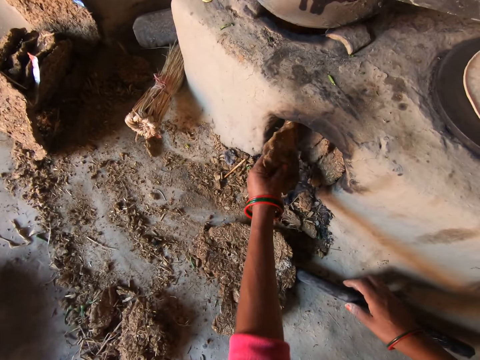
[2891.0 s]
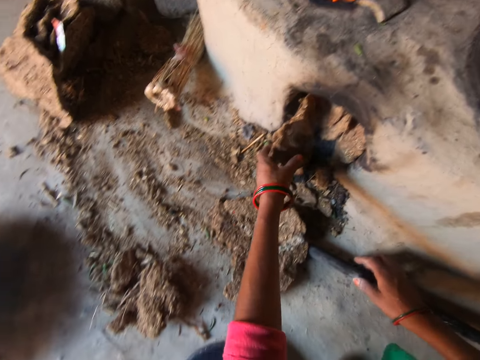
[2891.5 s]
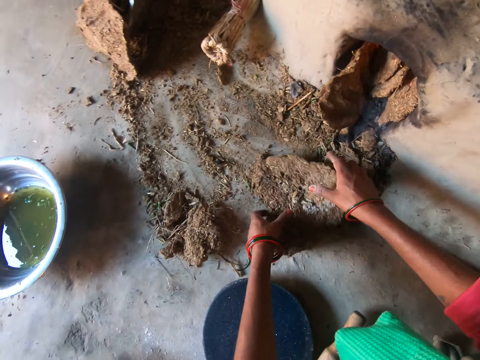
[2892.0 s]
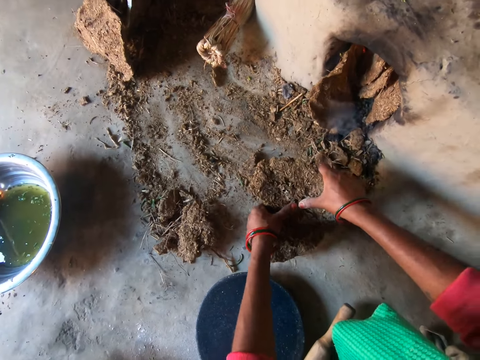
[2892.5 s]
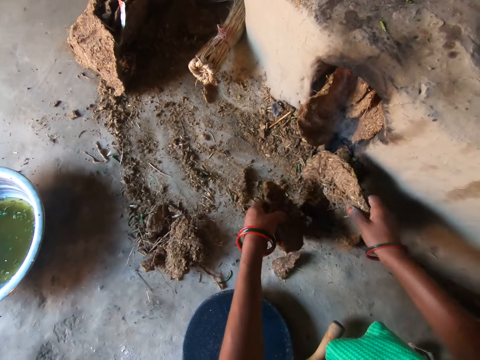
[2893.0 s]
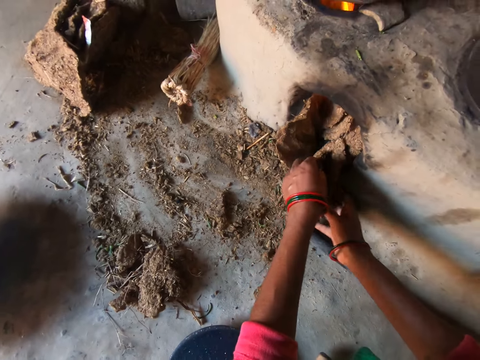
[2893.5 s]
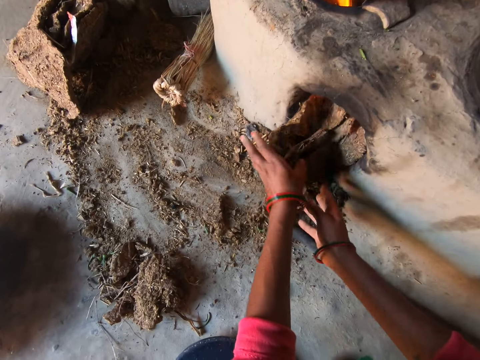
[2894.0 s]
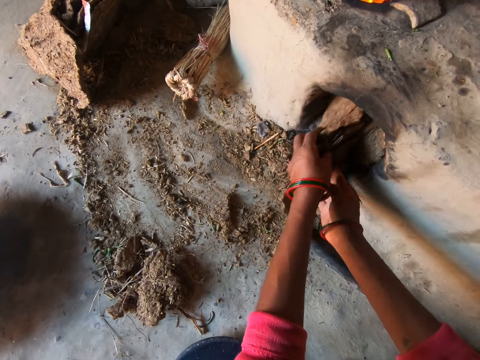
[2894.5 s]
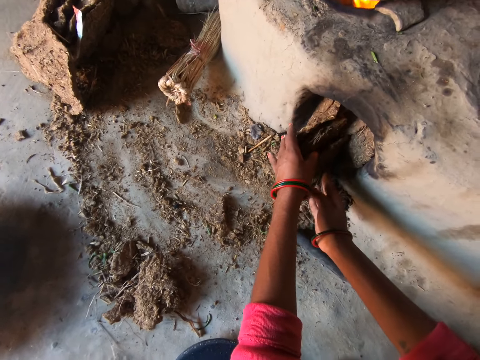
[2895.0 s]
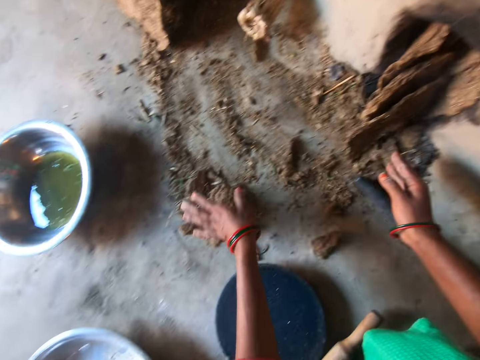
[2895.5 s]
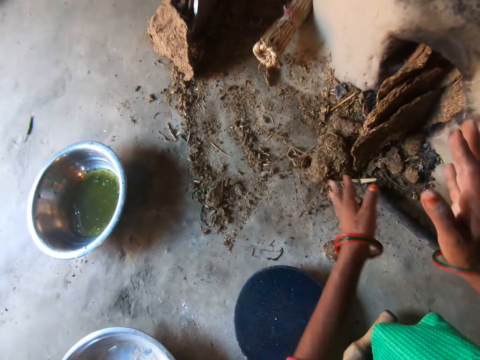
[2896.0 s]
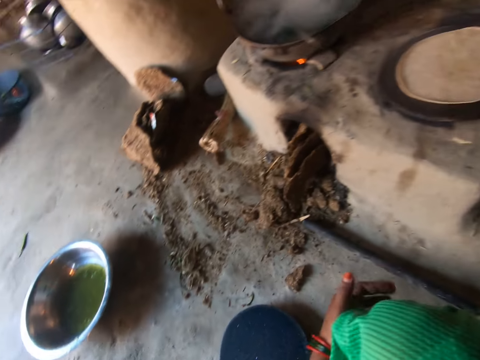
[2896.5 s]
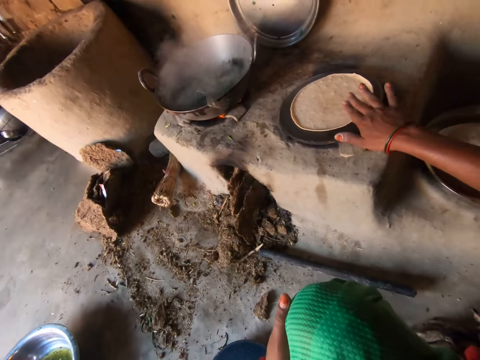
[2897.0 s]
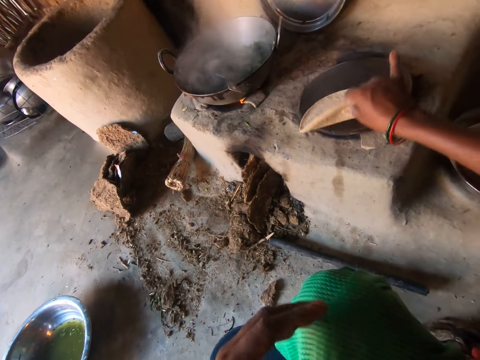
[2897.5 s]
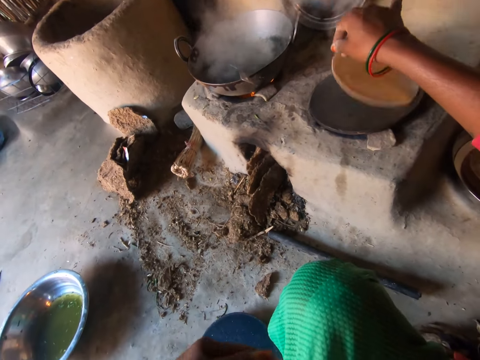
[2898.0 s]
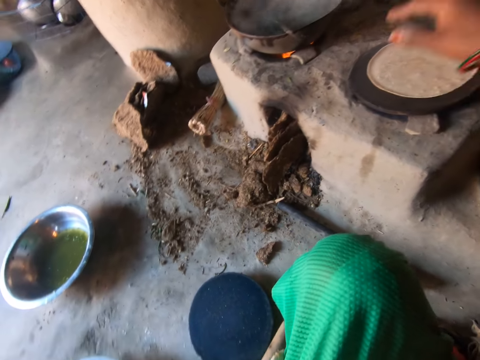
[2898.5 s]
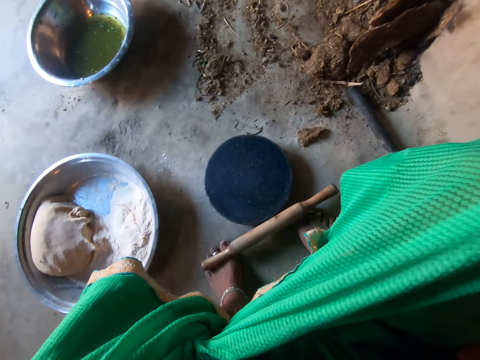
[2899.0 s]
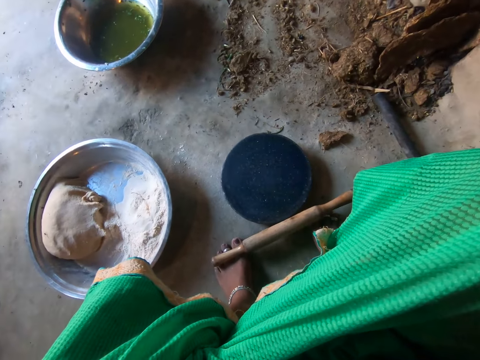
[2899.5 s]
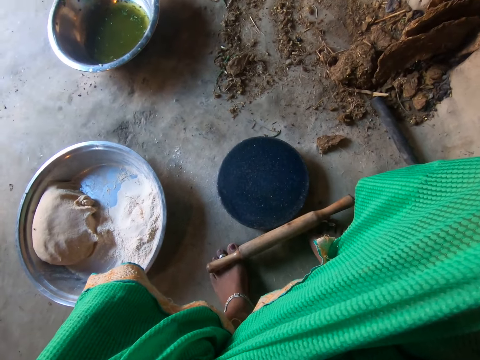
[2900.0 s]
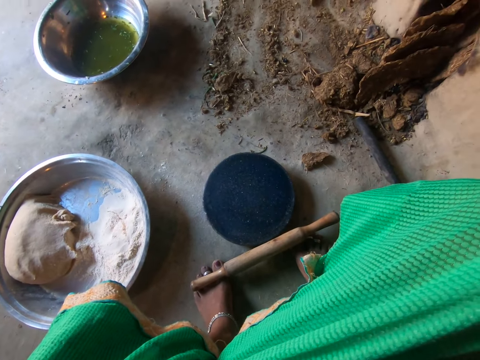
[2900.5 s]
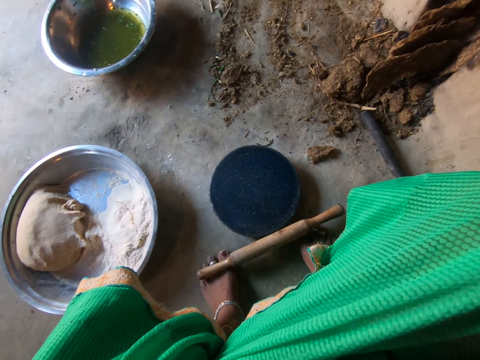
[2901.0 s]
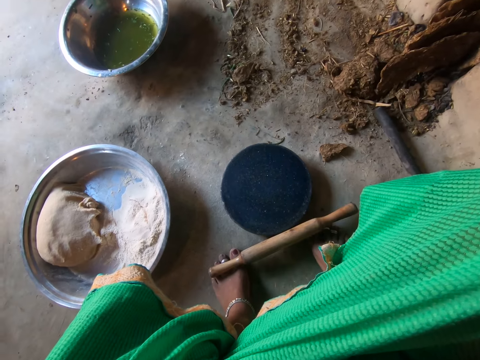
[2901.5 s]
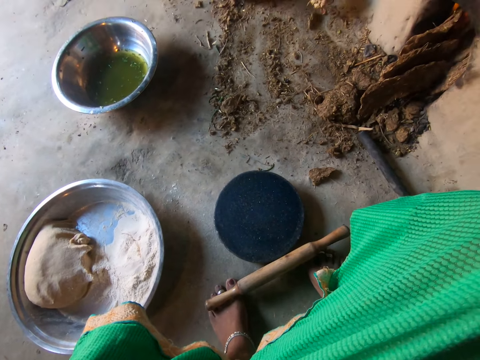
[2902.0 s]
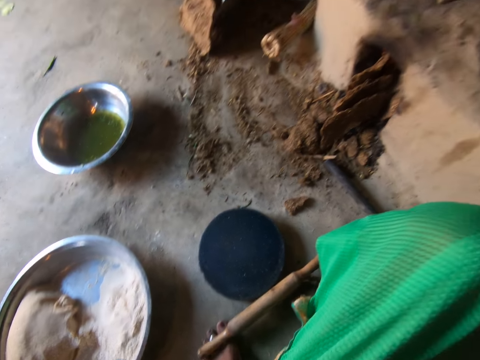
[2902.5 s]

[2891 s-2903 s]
The camera wearer touches a stick on the floor with her right hand. She pushes mud in a stove. She carries a firewood on the floor with both hands. She breaks the firewood into two. She picks the mud. She puts the firewood in the stove. She pushes the mud in the stove. She moves the firewood closer to the stove with her left hand. She pushes the mud. She adjusts the chapati on the pan with her right hand. She turns a flatbread.

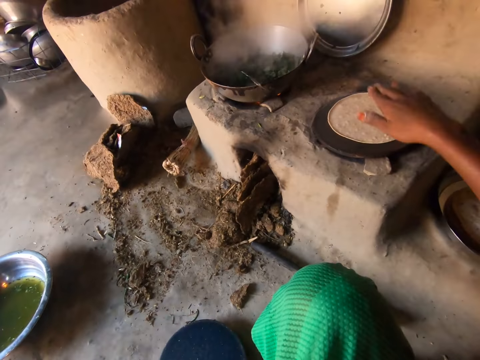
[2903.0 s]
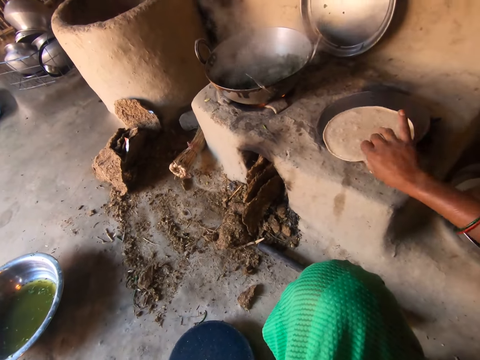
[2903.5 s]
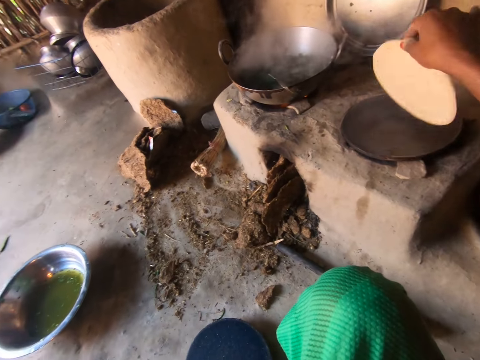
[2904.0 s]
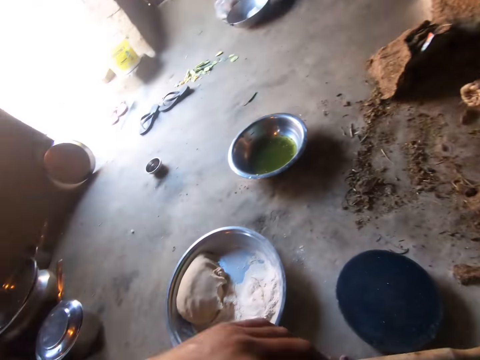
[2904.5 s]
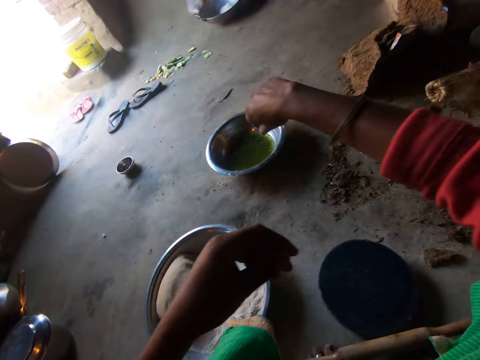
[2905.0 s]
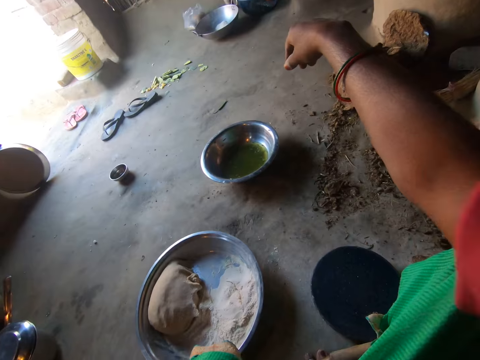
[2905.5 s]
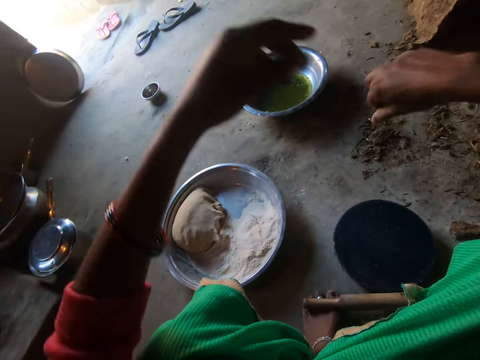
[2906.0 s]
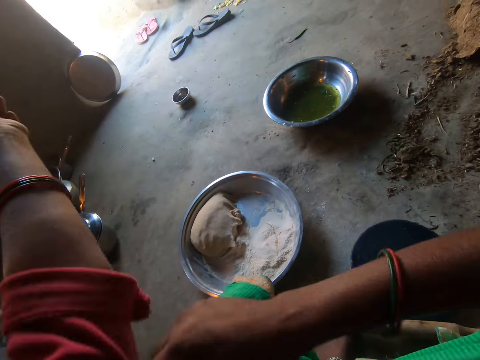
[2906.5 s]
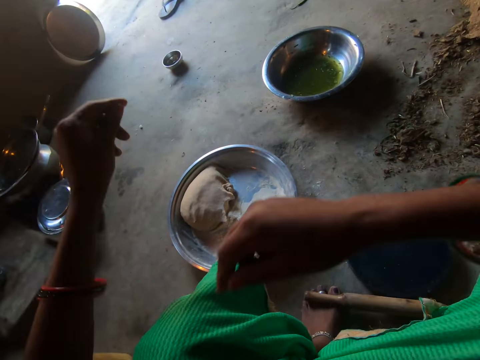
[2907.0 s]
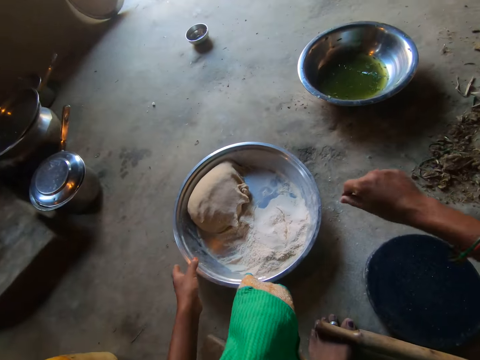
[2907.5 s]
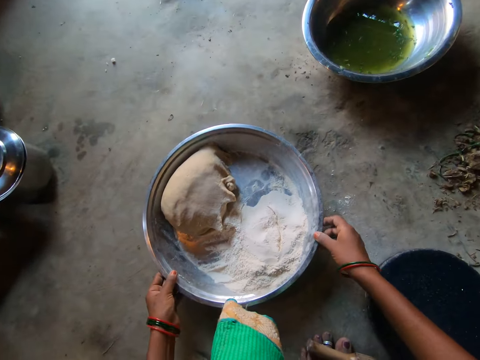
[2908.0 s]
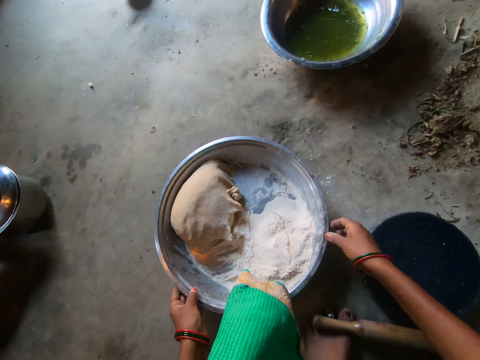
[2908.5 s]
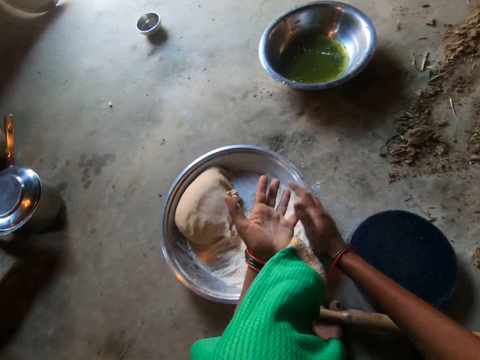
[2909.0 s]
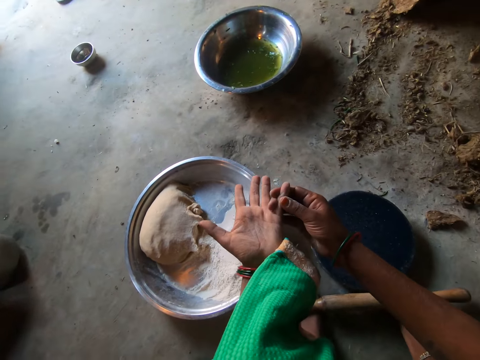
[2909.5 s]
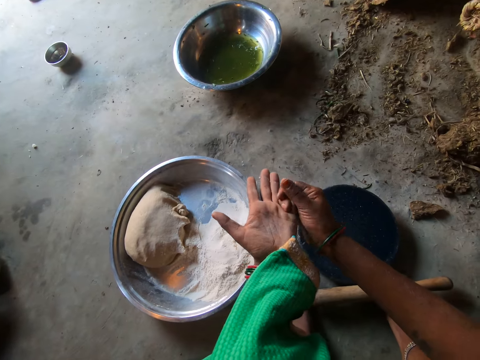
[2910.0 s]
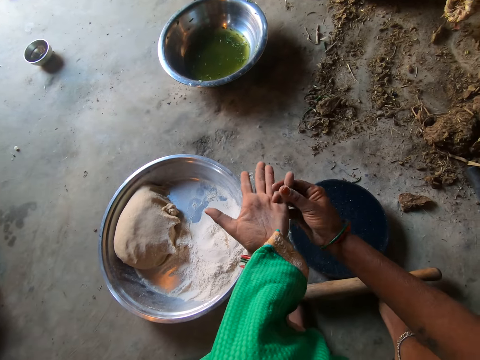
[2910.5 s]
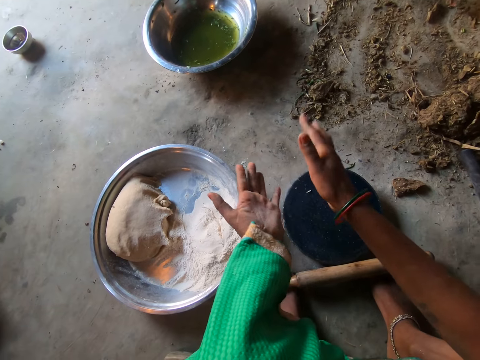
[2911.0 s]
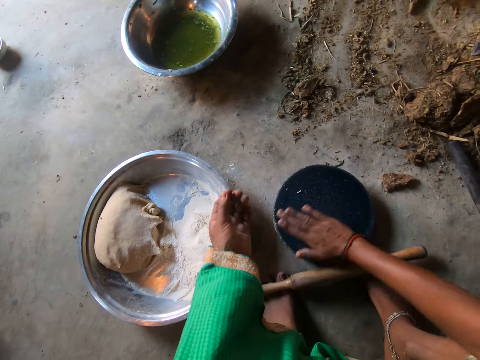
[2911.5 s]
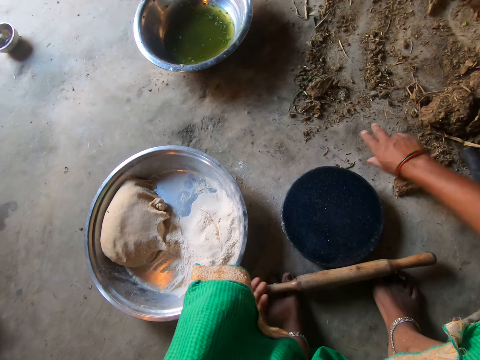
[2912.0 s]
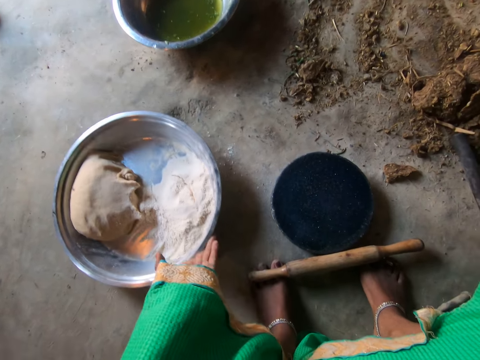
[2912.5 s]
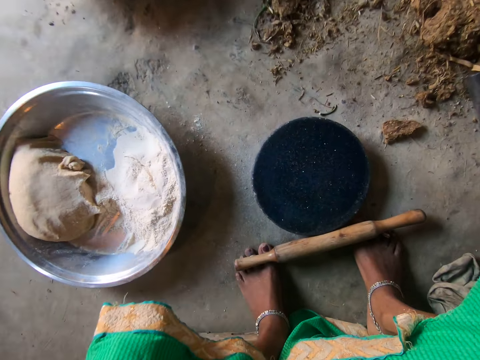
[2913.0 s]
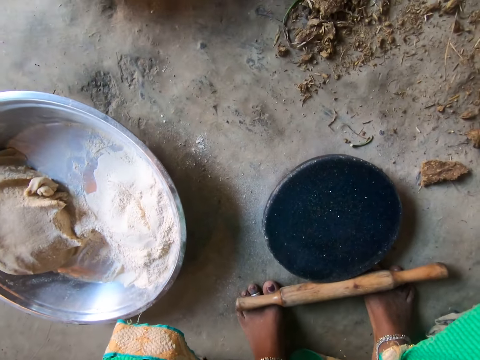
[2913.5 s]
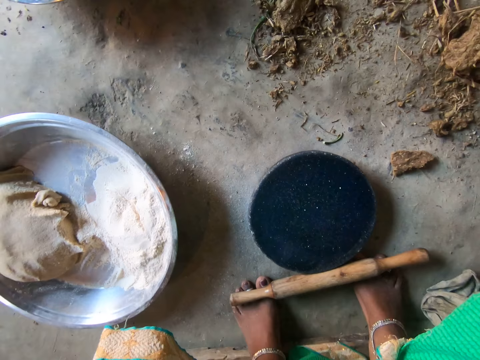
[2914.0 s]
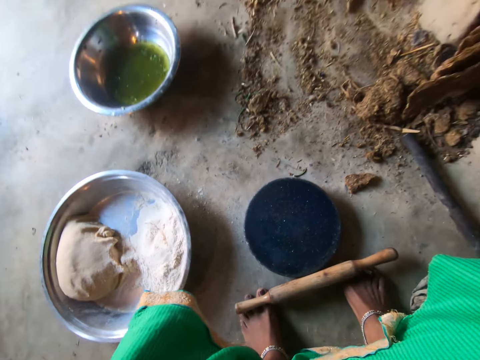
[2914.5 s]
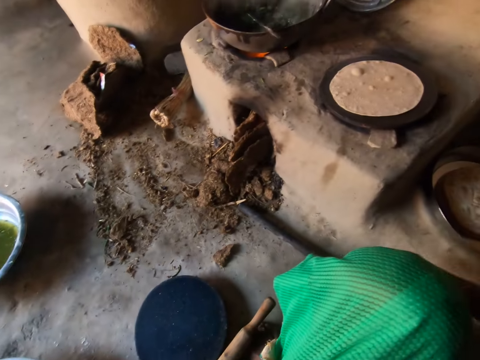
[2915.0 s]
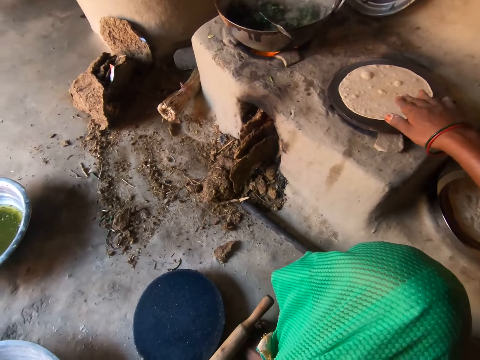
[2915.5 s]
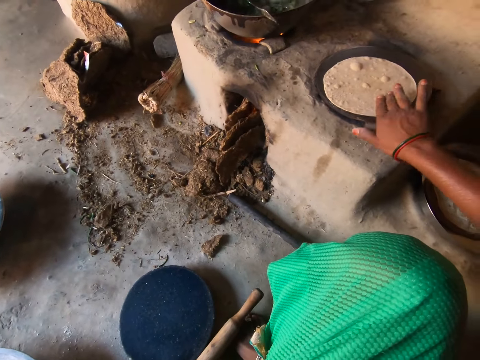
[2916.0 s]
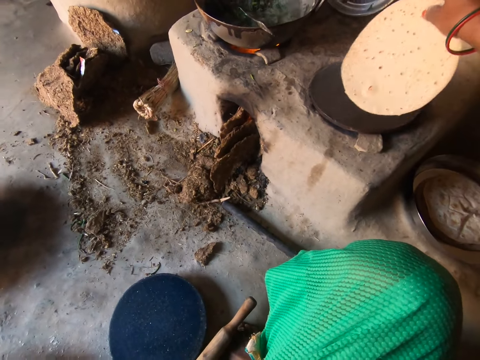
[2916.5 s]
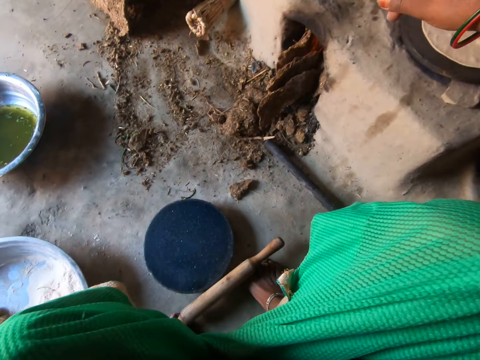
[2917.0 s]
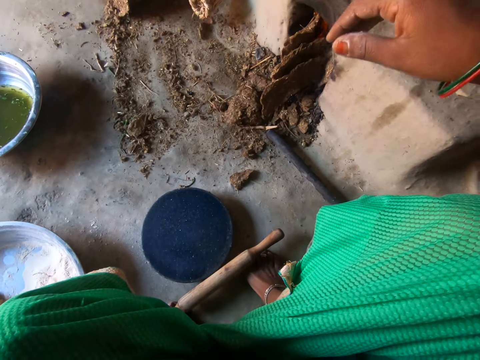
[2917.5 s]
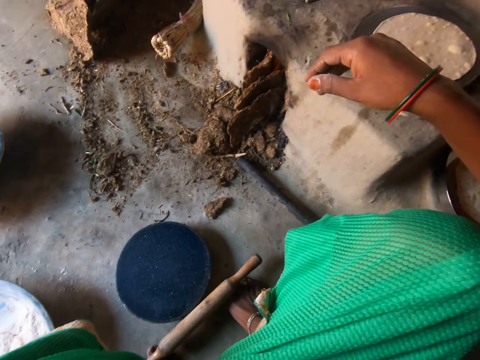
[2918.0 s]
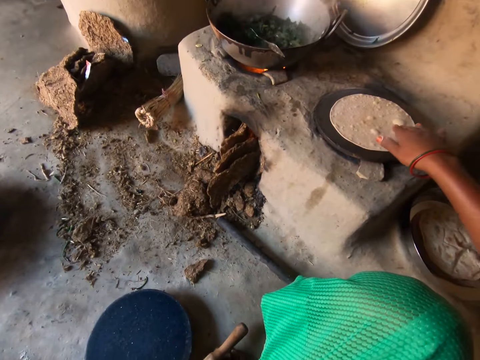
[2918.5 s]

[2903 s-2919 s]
The camera wearer turns a flatbread. She adjusts her clothing's right sleeve with her left hand. She pulls the cloth. She adjusts her clothing's left sleeve with her right hand. She pulls the cloth again. She adjusts the flour tray on the floor. She pulls the basin. She claps her hands. She rubs her left little finger with her right hand. She claps her hands. She wipes the flat board with her right hand. She moves the tray on the flour aside. She adjusts the chapati on the pan with her right hand. She turns the flatbread.
